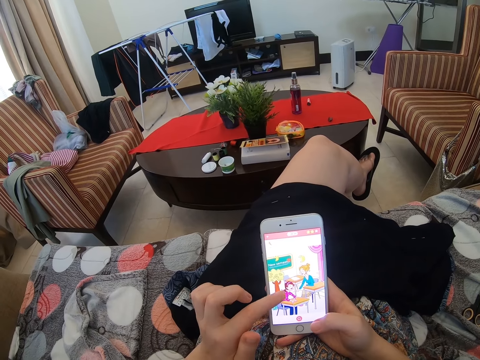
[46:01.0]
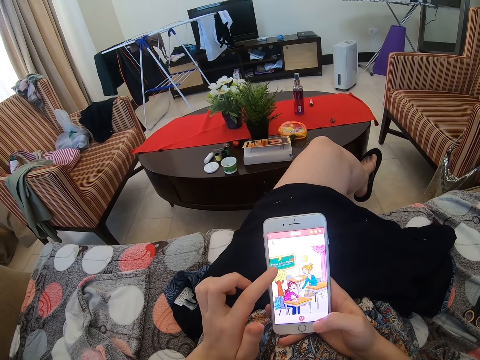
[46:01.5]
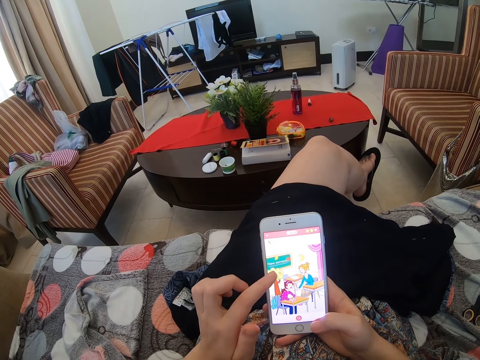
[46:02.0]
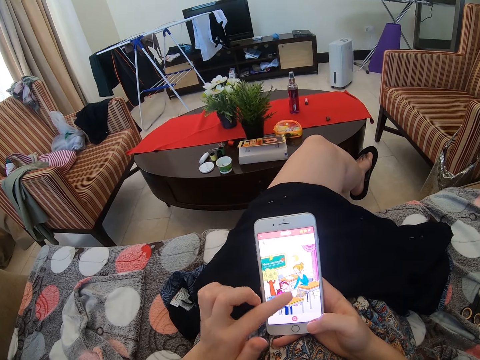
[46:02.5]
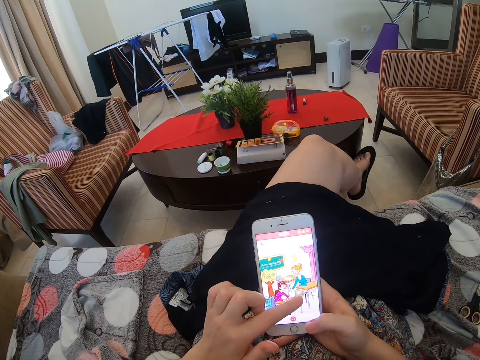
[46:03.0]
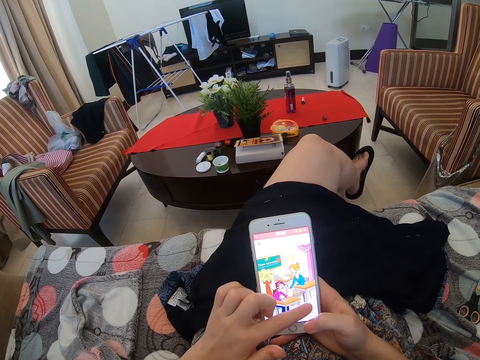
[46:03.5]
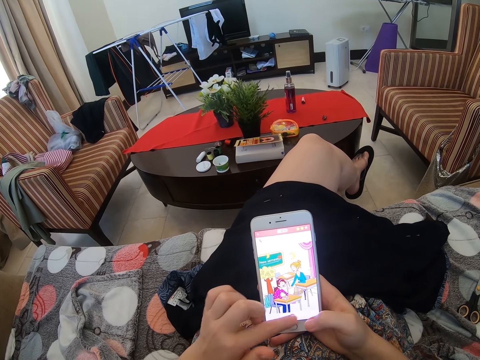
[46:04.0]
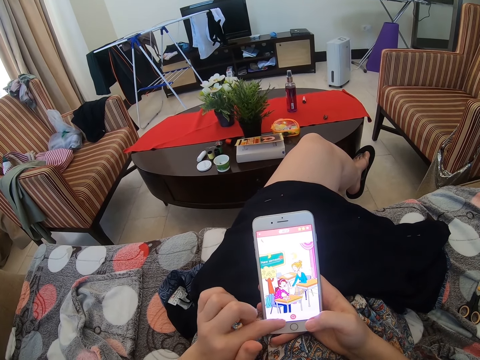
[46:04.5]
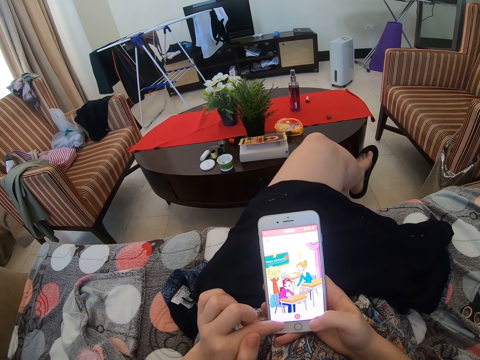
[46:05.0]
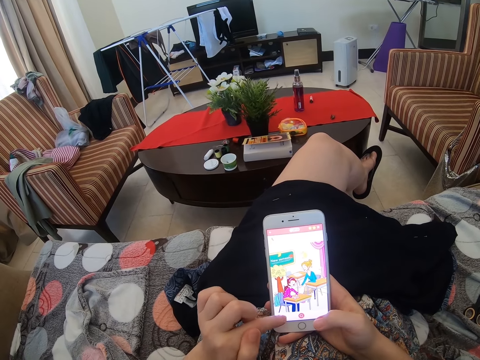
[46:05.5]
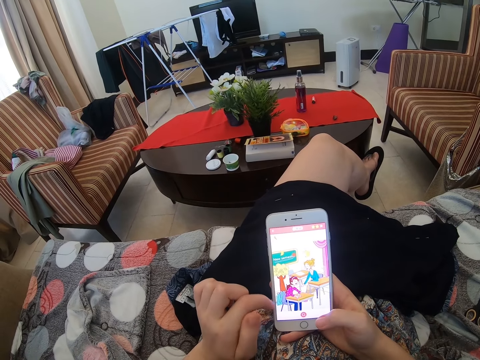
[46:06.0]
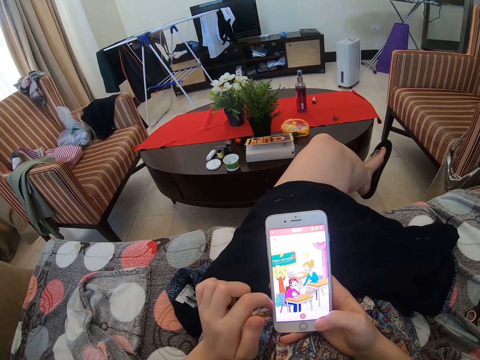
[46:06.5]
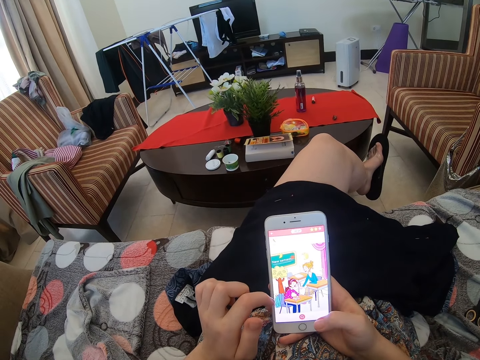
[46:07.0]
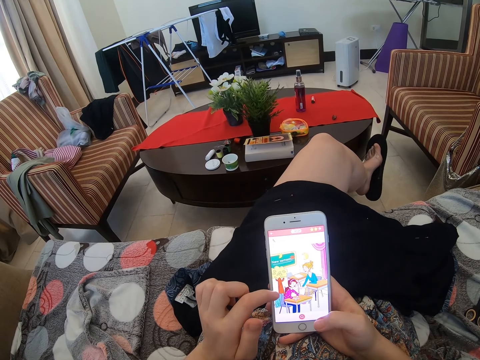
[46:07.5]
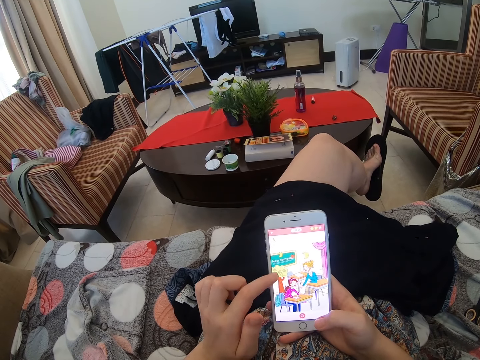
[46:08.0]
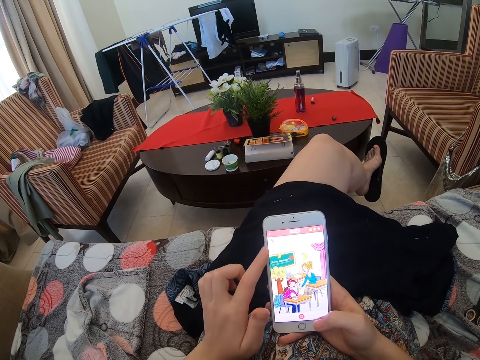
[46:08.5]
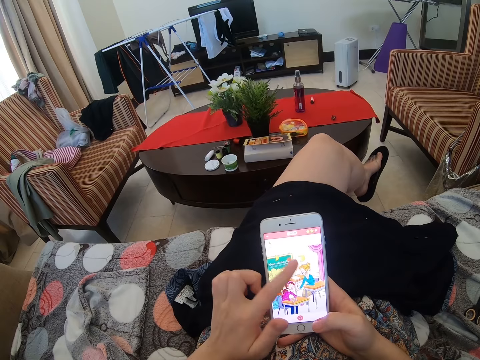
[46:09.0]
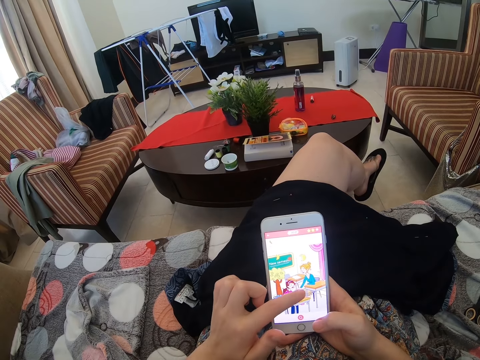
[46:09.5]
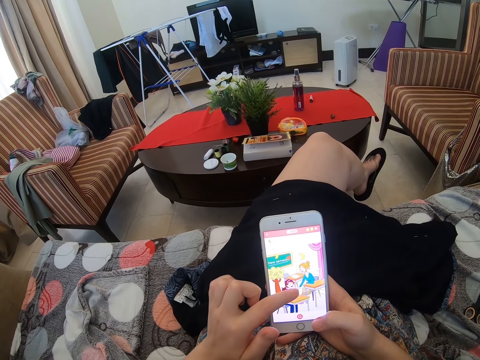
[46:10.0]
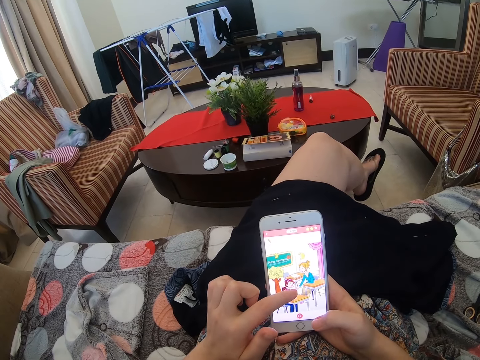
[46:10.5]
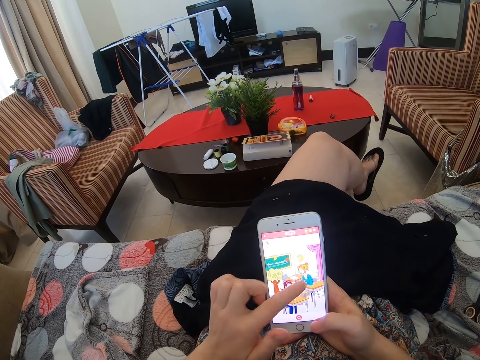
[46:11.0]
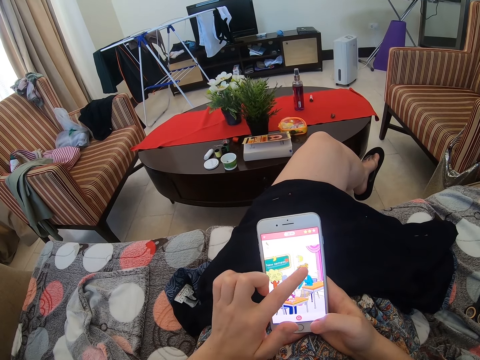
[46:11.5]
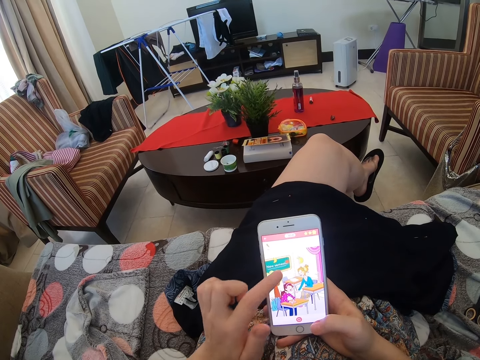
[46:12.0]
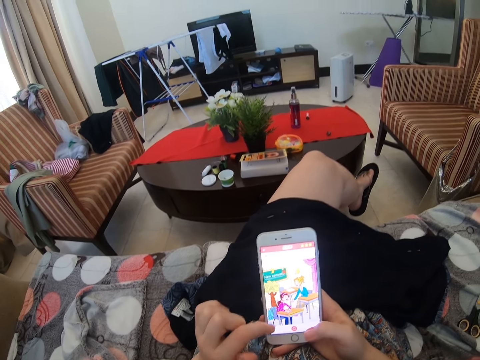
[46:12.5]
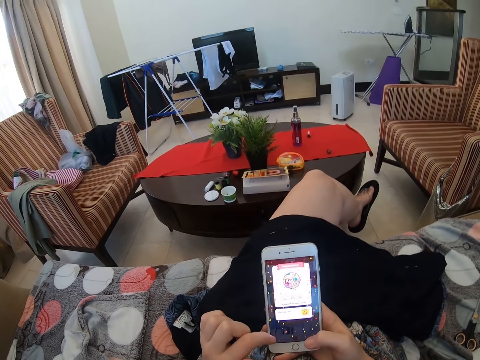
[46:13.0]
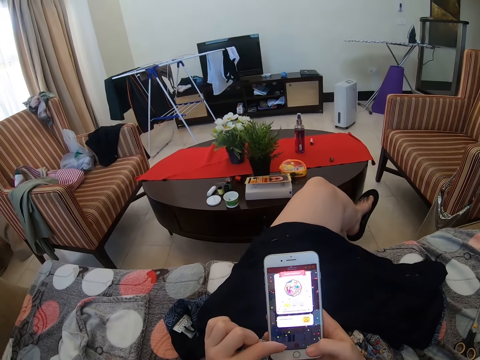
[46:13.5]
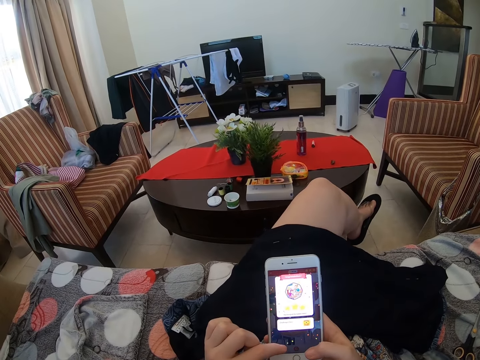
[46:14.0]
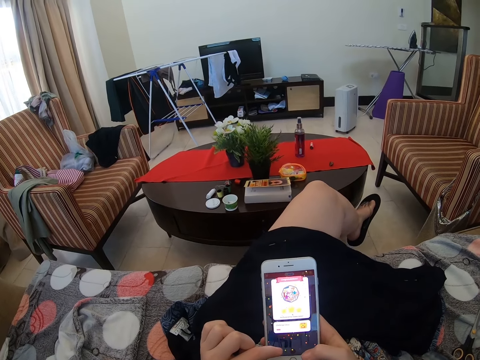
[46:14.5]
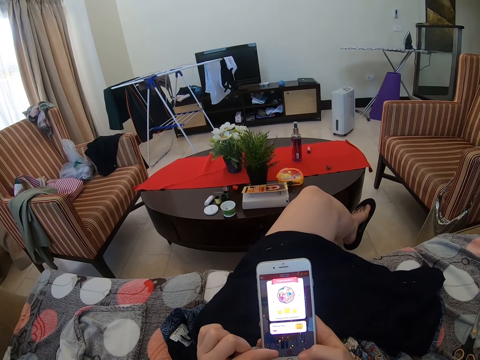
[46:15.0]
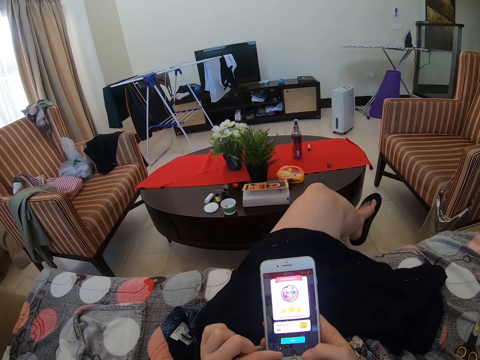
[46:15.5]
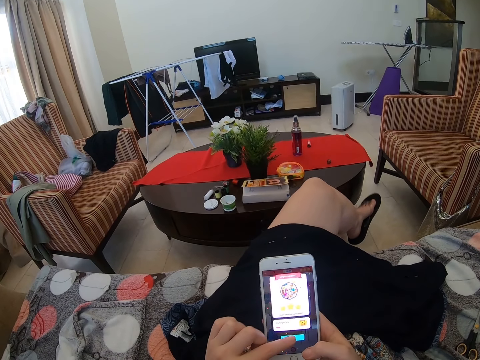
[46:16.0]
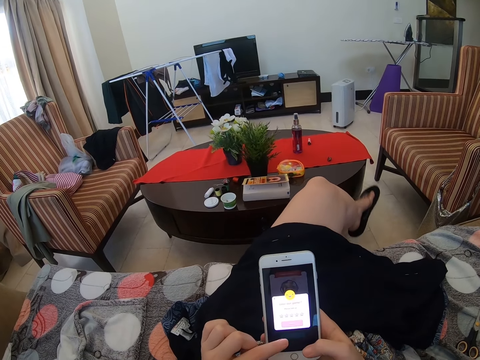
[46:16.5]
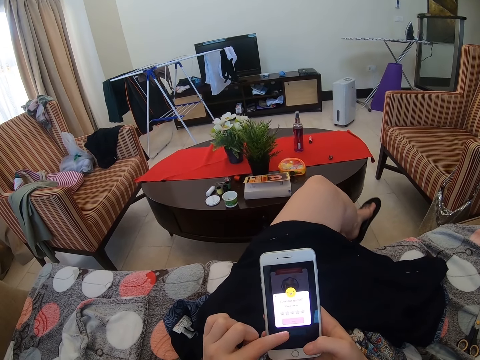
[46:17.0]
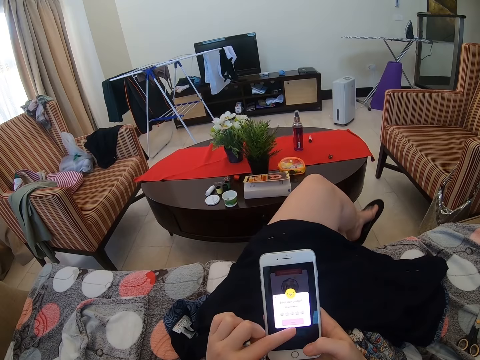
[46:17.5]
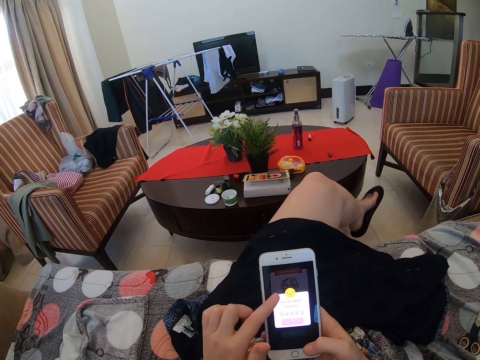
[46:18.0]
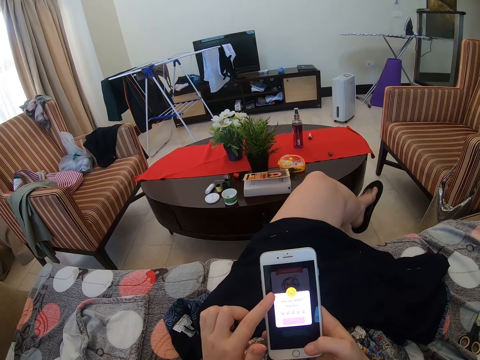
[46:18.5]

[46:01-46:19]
The camera wearer scrolls the phone. They scroll the phone repeatedly.

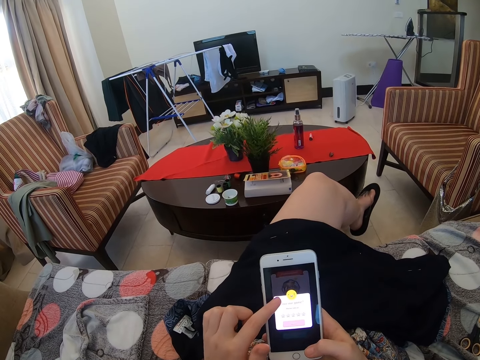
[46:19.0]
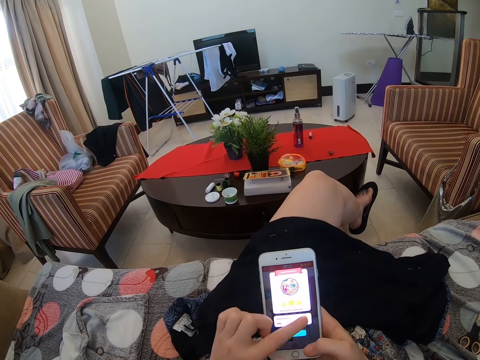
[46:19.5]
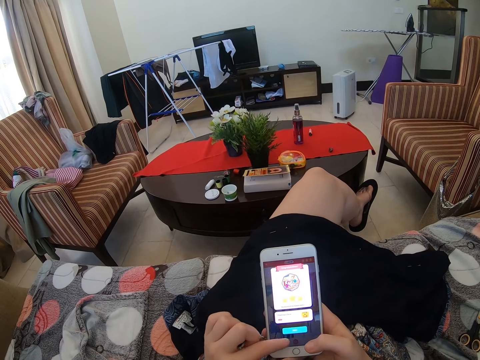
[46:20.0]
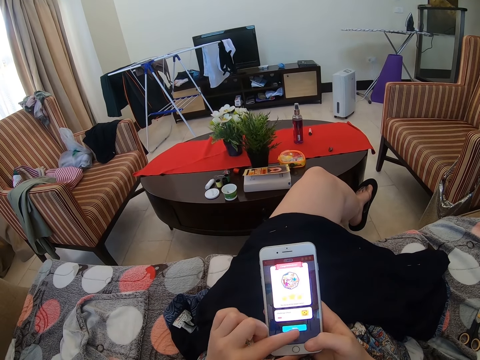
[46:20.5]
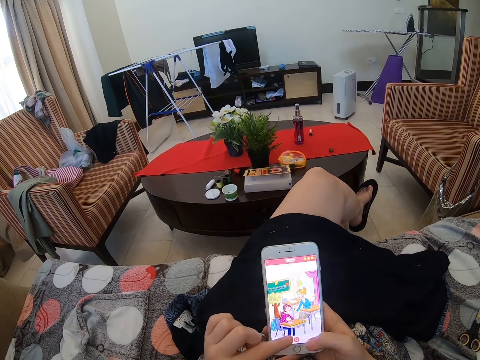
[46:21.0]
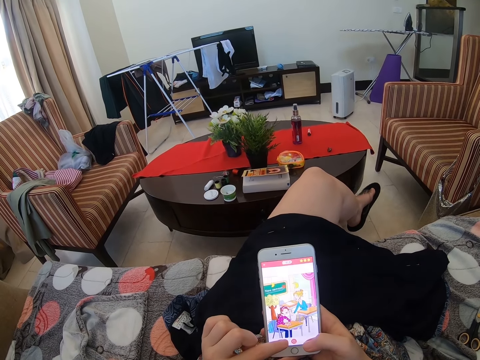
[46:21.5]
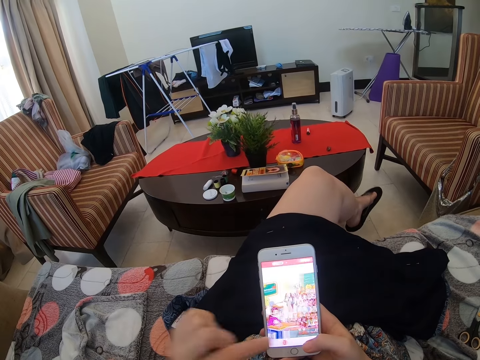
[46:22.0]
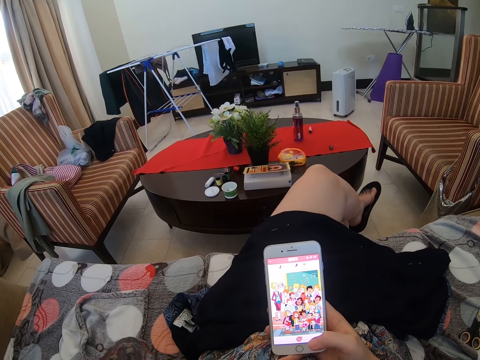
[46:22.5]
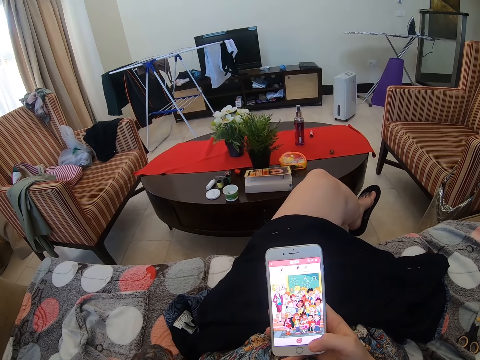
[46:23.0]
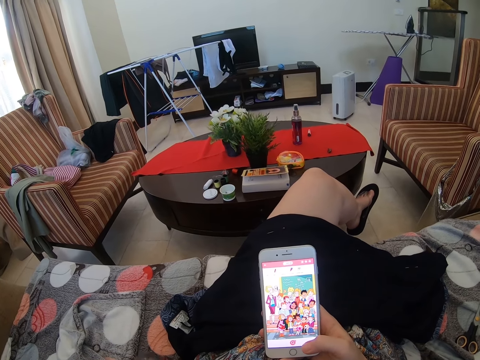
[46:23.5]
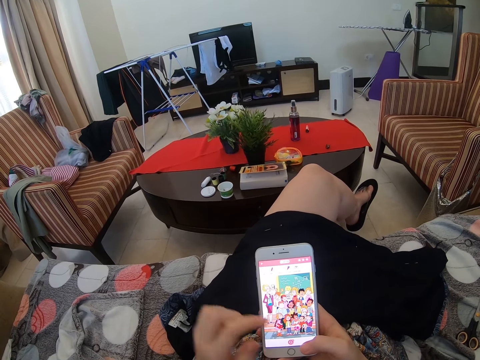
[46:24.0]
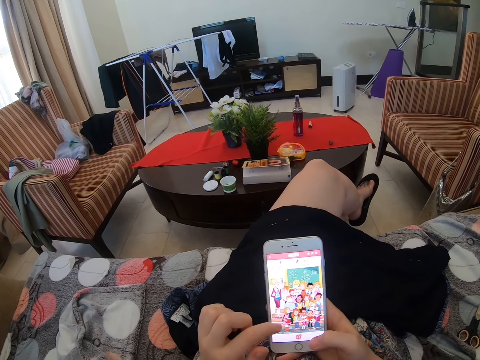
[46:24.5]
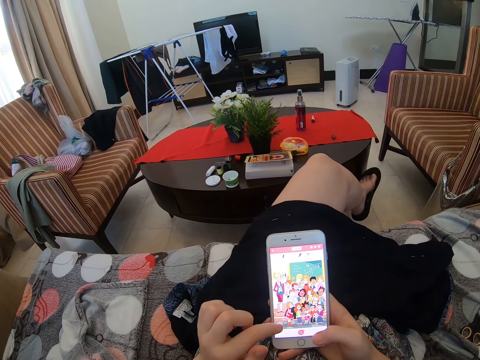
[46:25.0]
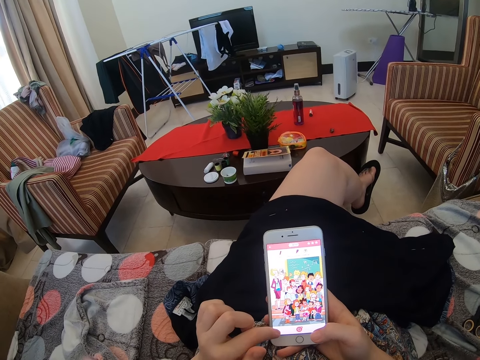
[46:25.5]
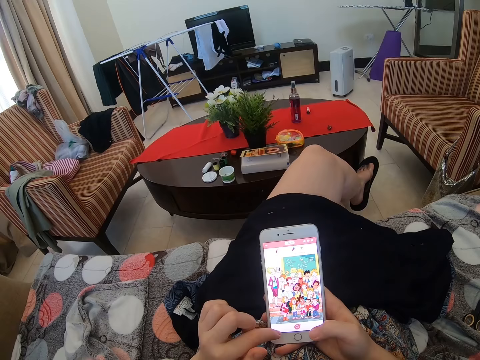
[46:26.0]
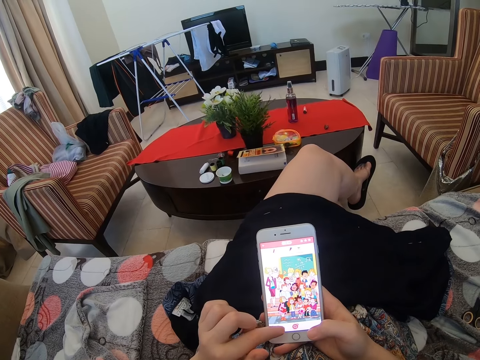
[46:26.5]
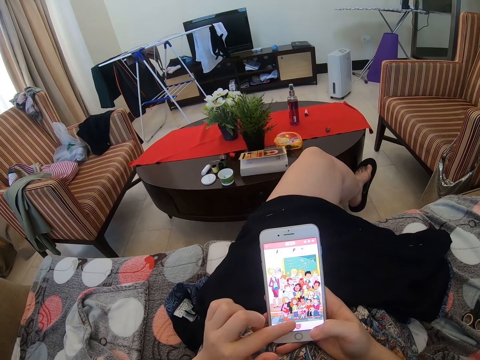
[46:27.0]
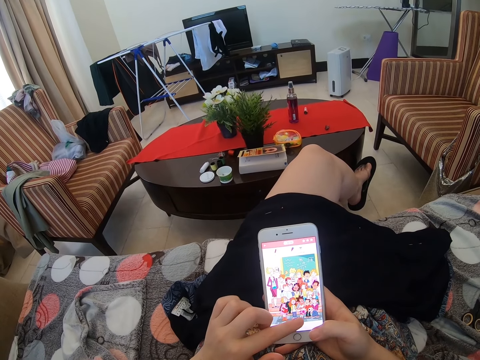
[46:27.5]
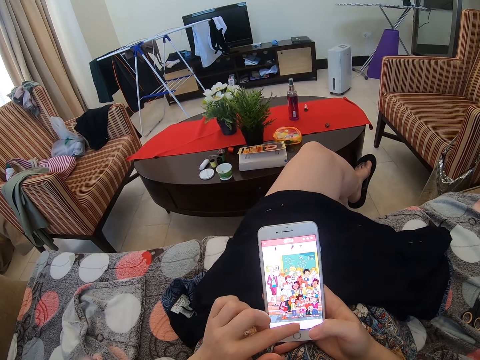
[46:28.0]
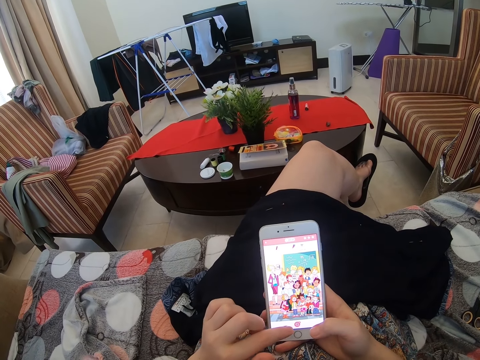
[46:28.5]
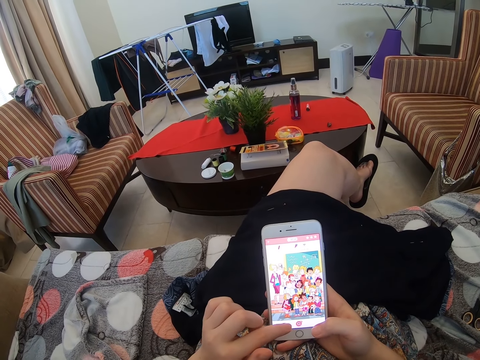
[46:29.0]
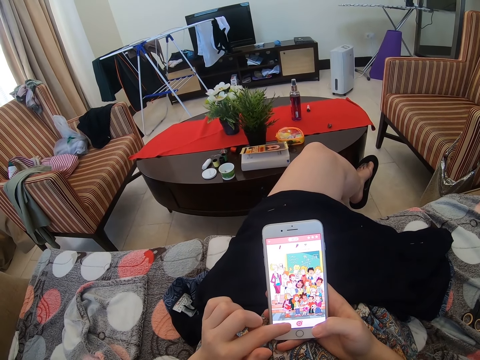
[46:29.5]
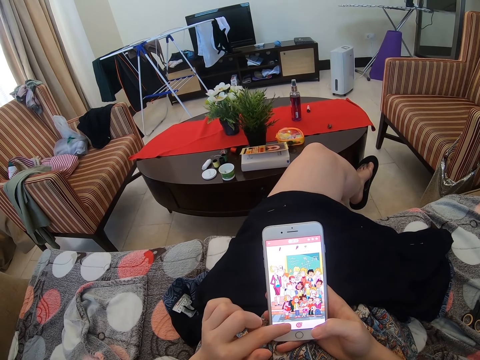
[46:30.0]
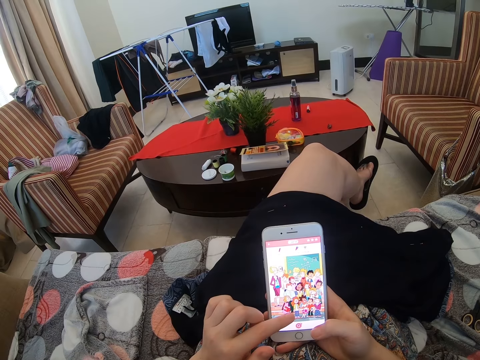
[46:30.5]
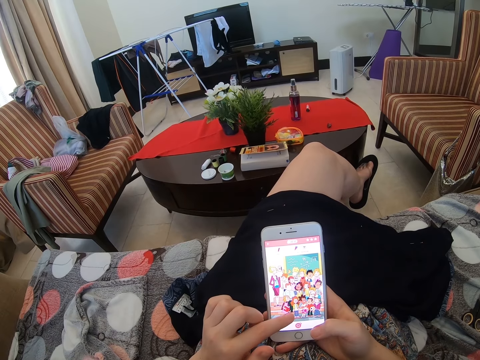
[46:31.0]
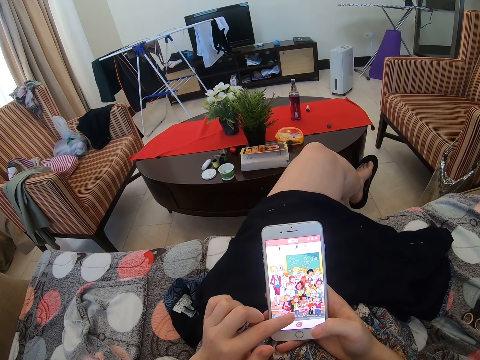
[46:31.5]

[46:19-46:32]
The camera wearer scrolls the phone. They scroll the phone repeatedly. They raise their hand up. They touch the phone.
